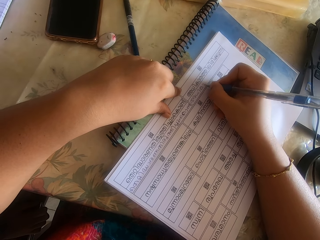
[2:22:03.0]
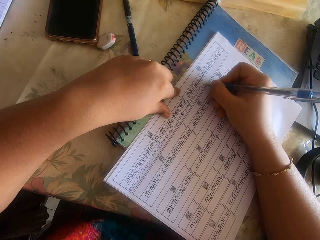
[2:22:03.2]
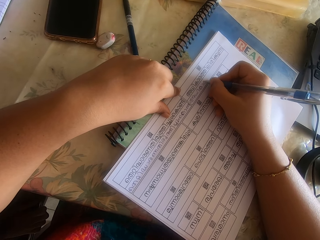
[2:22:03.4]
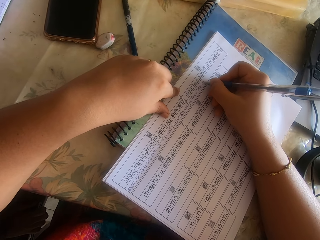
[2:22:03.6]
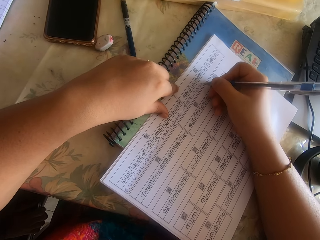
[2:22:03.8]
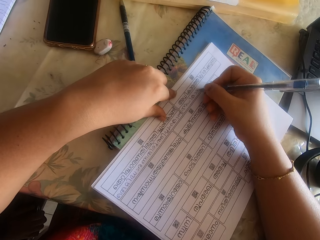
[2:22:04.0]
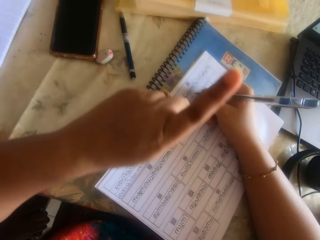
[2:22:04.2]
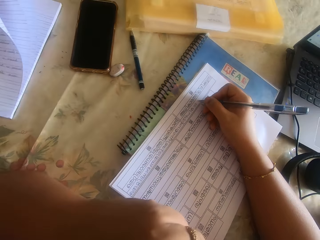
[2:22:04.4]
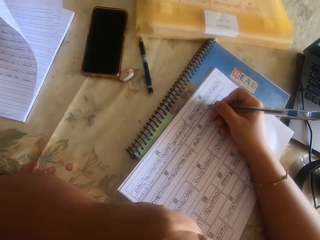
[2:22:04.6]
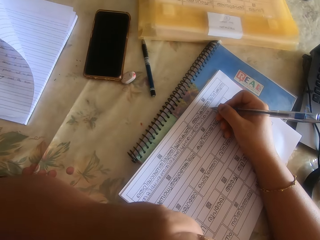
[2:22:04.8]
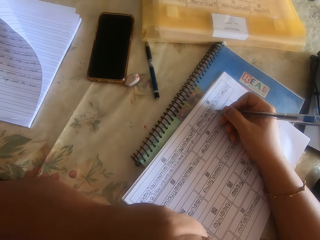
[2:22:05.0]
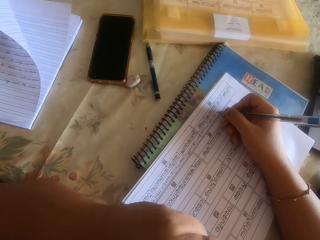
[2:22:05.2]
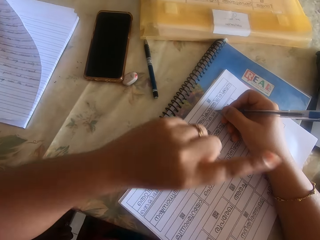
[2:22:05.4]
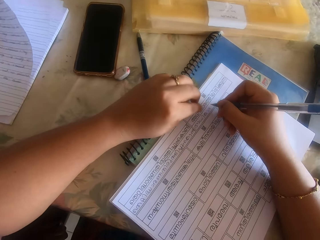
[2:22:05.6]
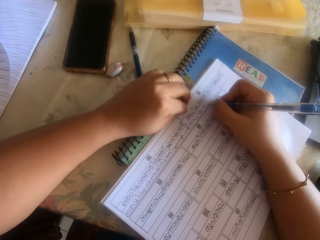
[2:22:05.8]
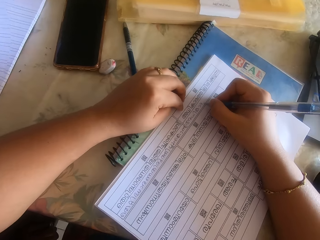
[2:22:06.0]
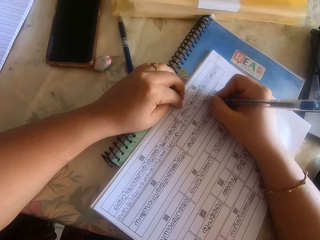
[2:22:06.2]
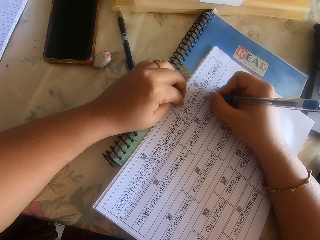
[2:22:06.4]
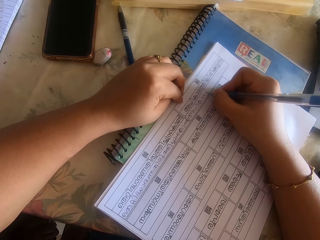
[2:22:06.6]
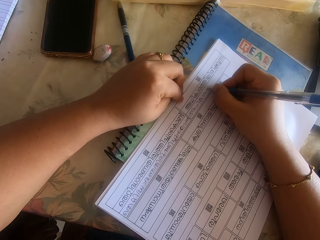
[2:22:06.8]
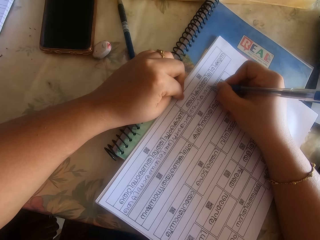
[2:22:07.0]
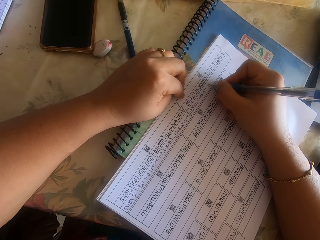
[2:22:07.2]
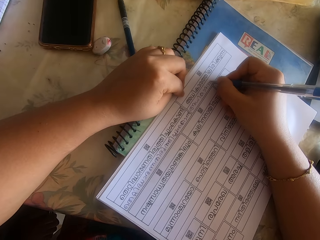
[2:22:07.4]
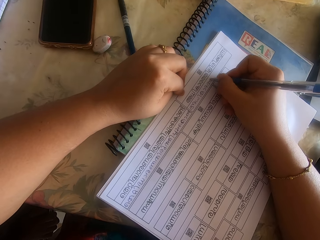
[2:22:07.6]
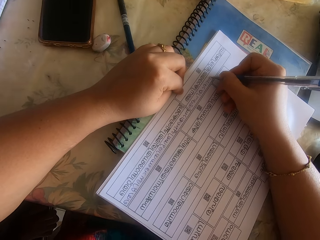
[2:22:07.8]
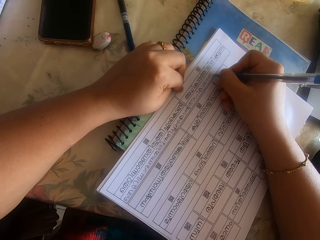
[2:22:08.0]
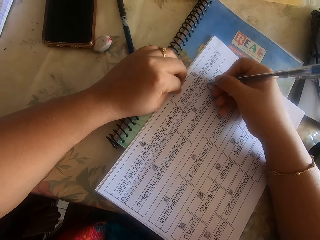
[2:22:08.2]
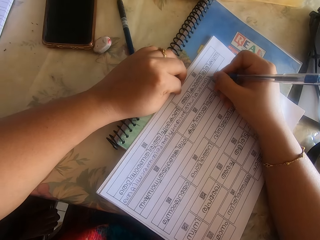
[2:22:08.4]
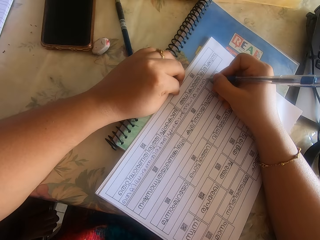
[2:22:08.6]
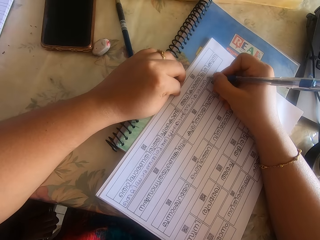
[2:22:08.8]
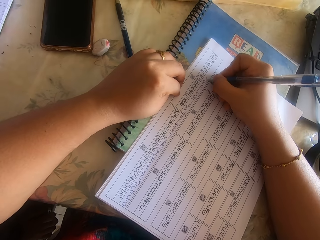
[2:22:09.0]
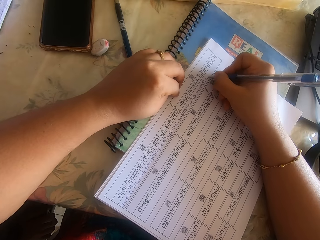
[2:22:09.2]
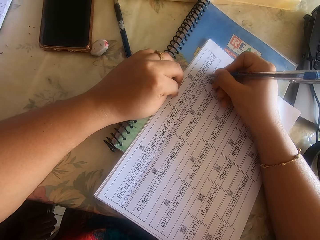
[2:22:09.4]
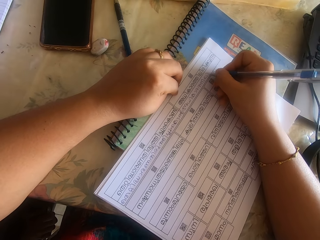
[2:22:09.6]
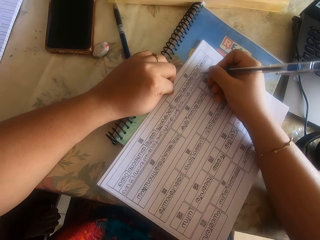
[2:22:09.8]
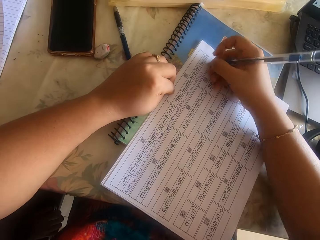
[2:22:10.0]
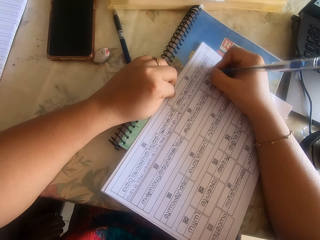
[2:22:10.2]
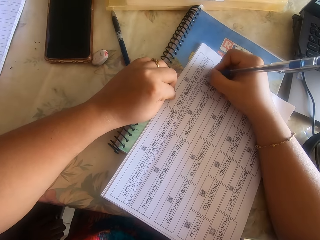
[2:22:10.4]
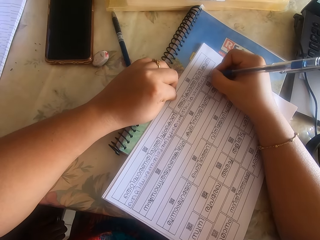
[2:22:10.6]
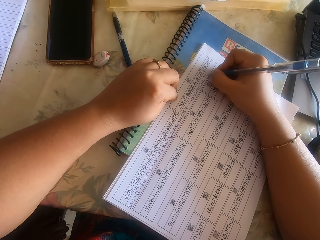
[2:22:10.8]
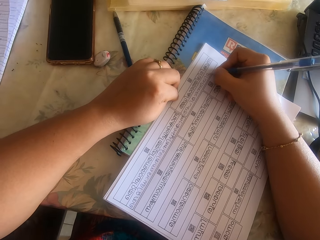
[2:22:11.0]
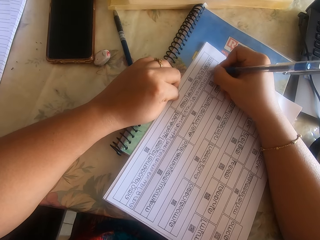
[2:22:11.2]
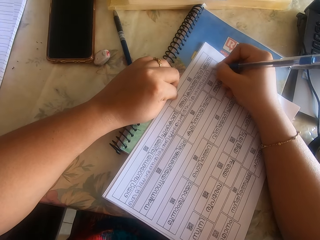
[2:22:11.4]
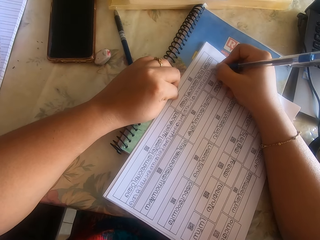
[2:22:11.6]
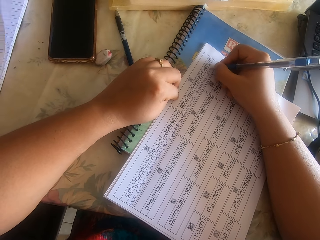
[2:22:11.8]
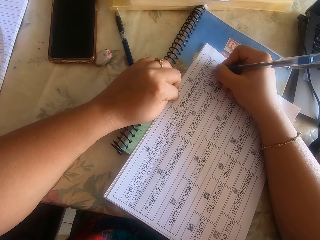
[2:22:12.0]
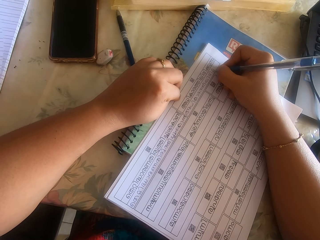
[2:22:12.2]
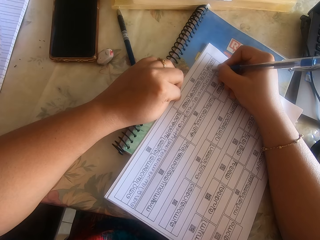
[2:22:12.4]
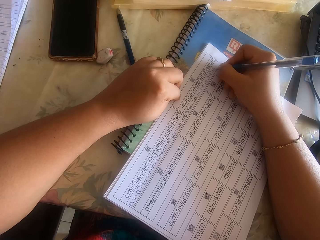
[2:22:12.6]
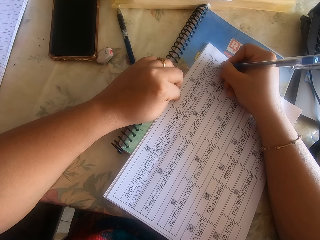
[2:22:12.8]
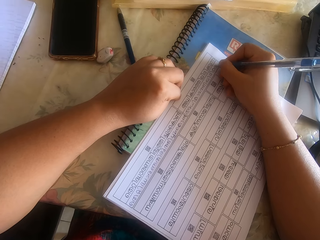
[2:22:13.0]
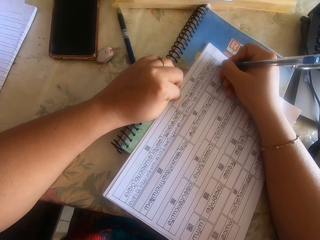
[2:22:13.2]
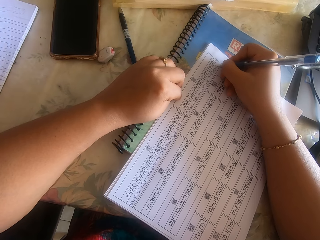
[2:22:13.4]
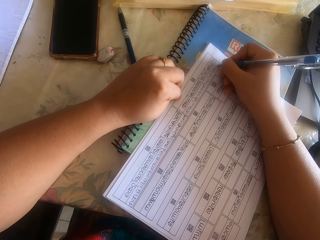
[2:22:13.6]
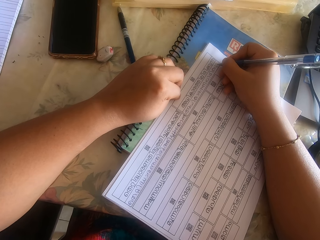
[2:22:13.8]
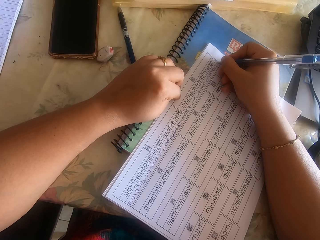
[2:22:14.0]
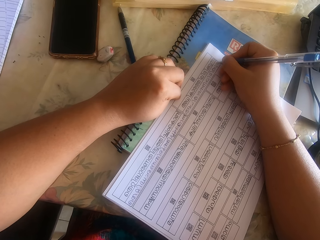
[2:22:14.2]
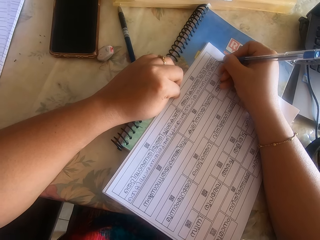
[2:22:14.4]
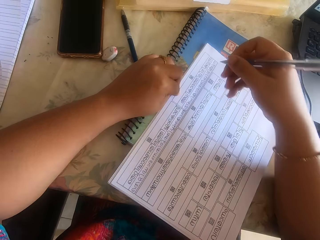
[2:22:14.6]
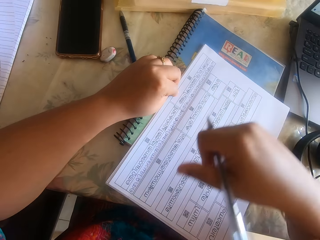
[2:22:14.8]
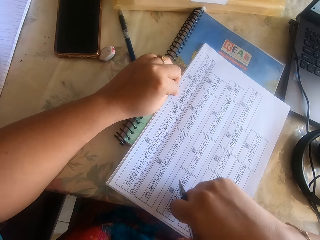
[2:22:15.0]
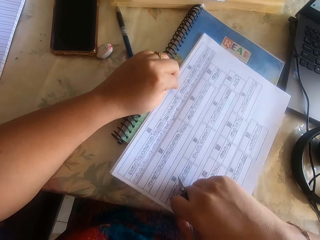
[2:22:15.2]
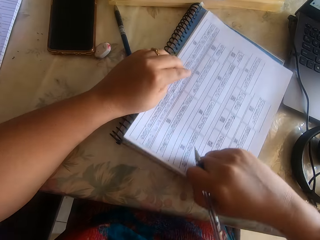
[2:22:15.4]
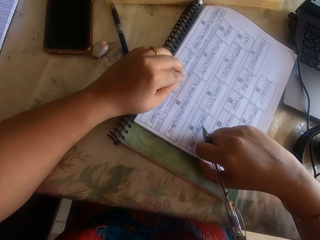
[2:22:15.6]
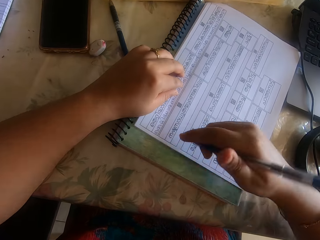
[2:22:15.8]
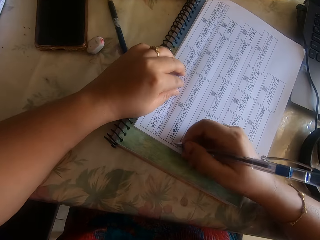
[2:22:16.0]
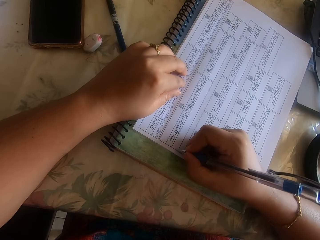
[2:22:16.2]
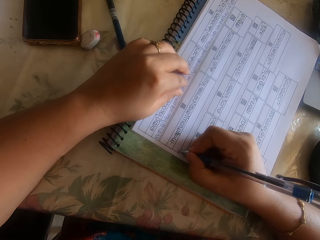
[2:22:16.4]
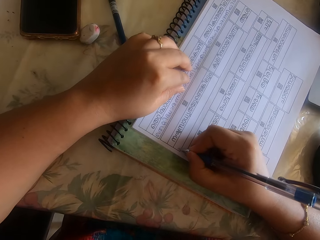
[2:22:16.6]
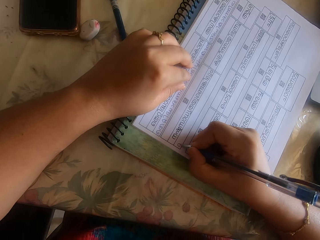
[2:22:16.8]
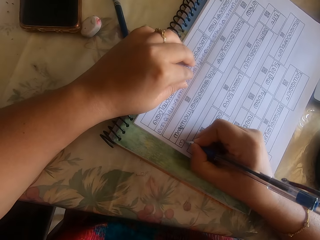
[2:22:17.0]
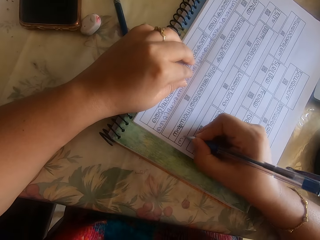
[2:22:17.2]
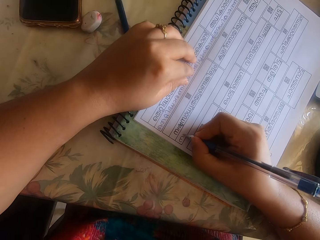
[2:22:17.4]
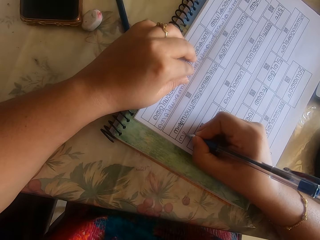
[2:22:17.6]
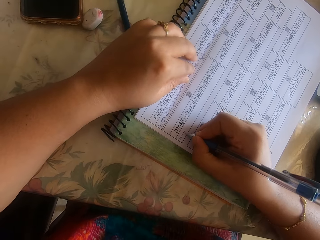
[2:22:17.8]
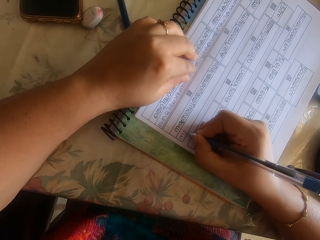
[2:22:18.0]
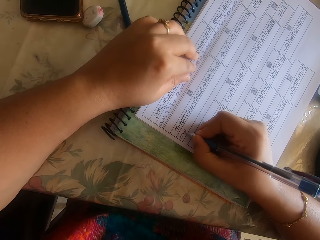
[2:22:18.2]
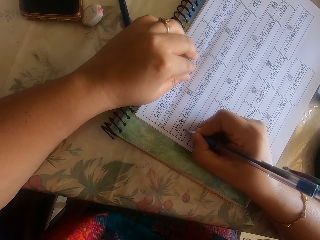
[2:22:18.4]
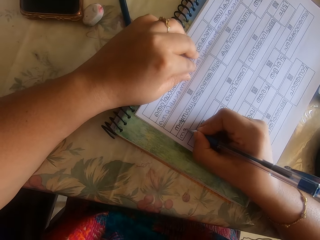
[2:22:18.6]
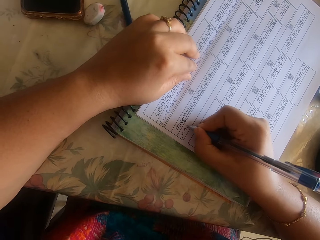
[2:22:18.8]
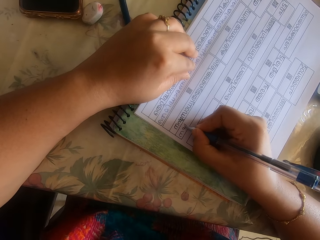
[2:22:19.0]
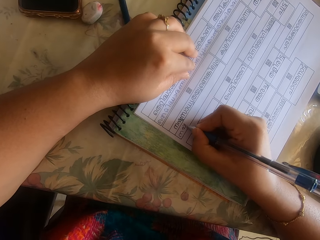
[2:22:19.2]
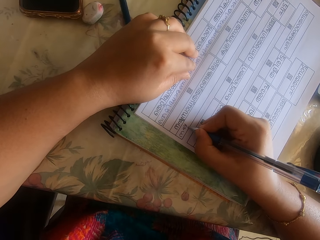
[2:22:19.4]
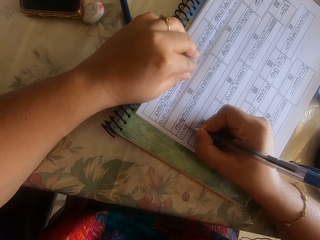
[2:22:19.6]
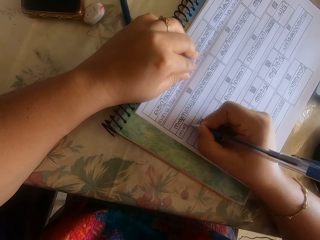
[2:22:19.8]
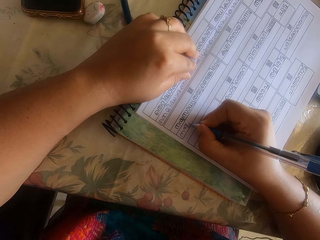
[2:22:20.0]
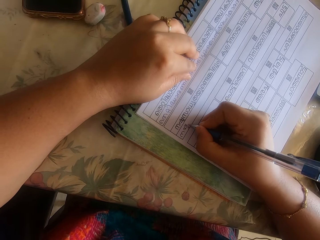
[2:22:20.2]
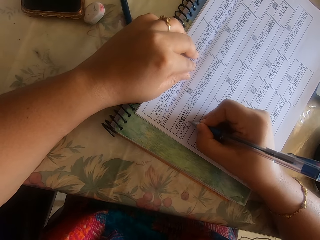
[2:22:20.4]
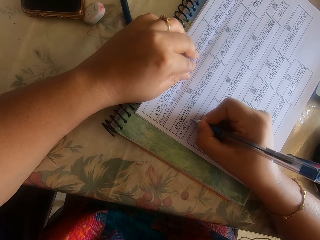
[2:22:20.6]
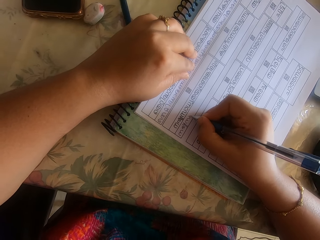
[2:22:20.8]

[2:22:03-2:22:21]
The camera wearer touches her face with her right hand. She writes on the paper on the book on the table with the pen in her right hand. She adjusts the papers on the book with her right hand. She writes on the paper on the book on the table with the pen in her right hand.
